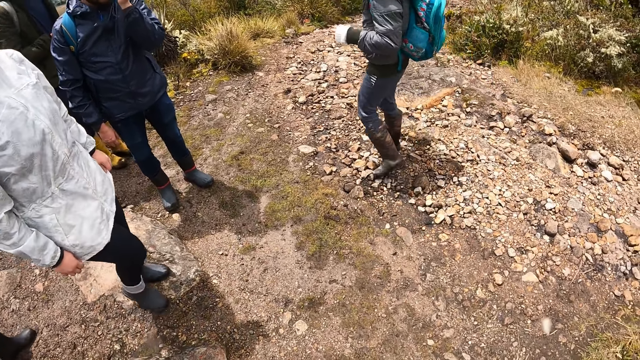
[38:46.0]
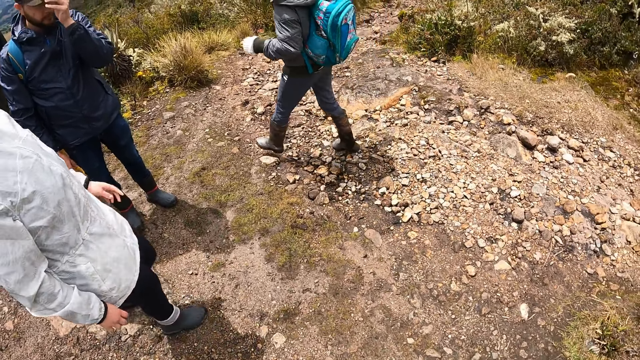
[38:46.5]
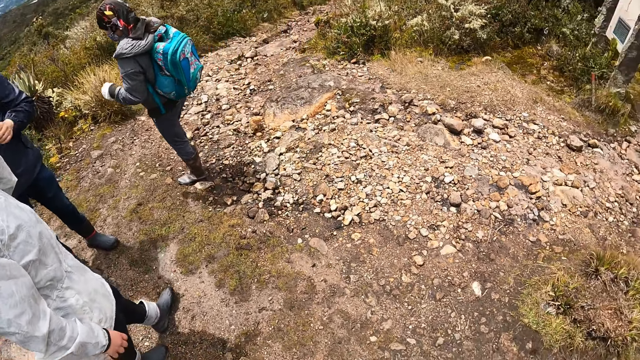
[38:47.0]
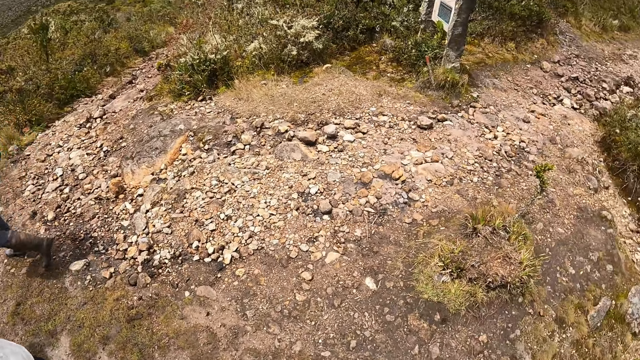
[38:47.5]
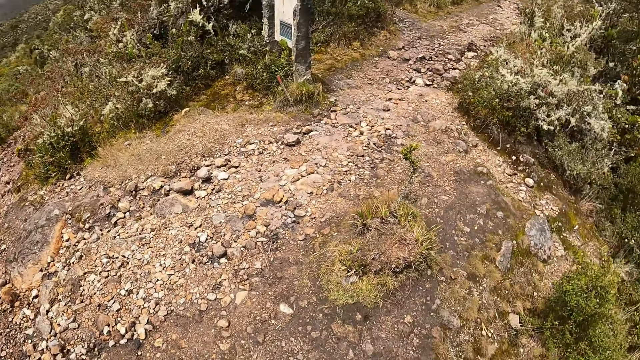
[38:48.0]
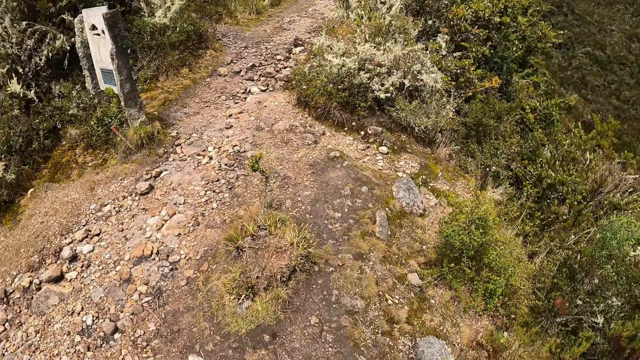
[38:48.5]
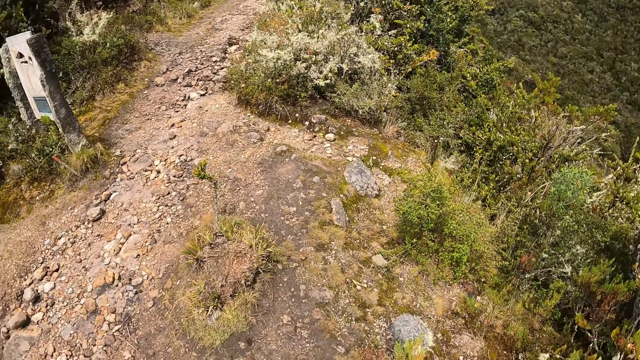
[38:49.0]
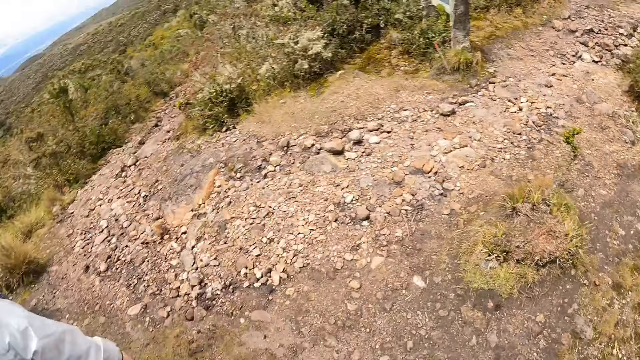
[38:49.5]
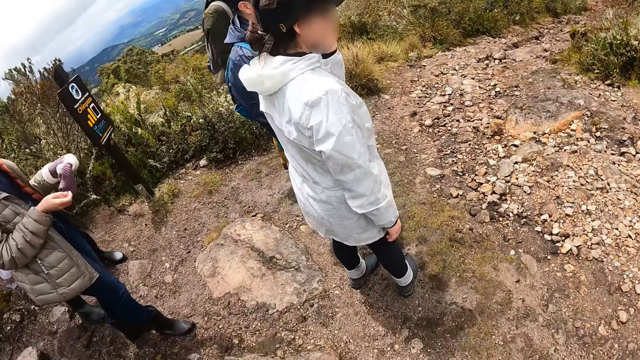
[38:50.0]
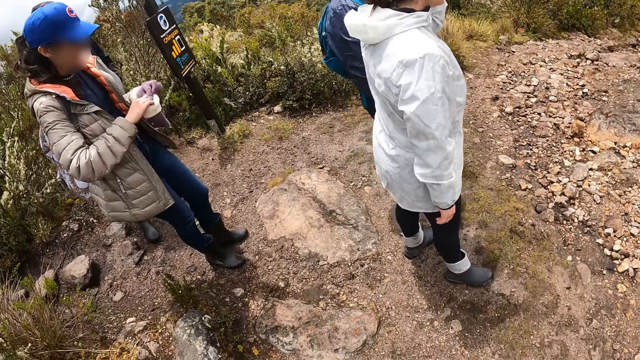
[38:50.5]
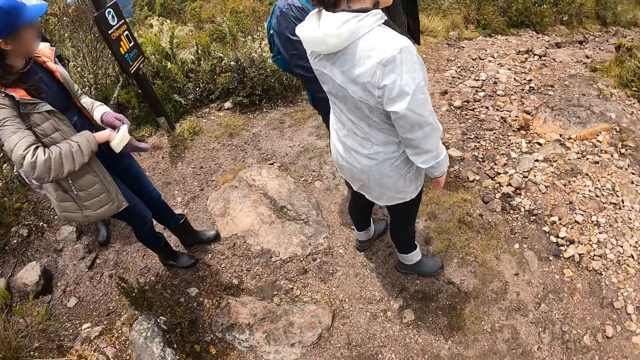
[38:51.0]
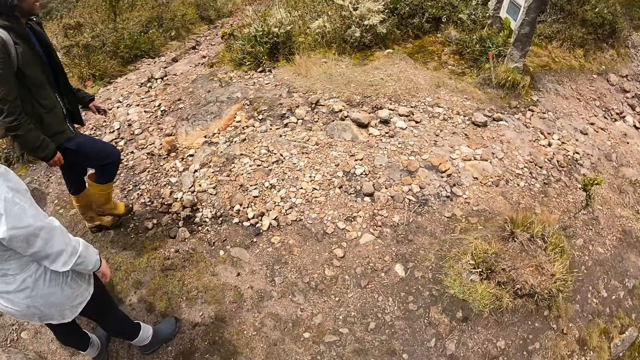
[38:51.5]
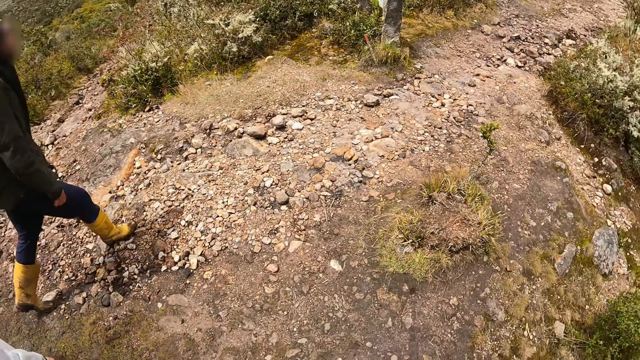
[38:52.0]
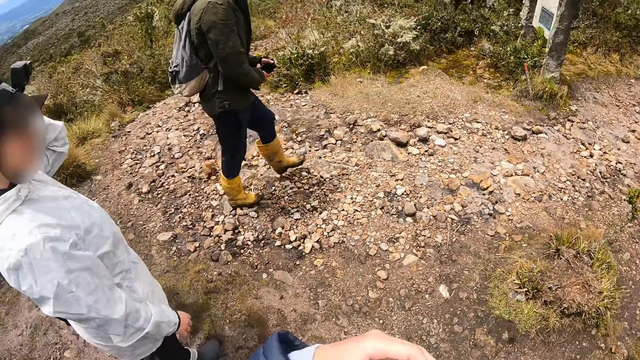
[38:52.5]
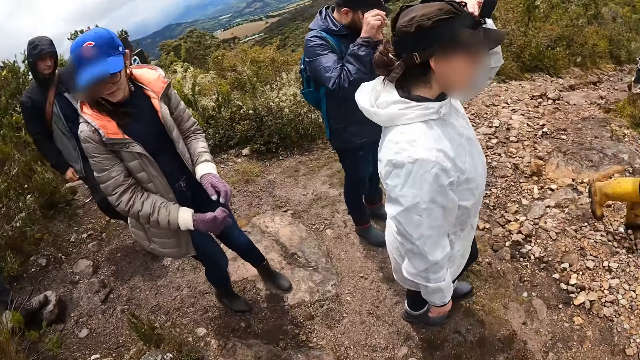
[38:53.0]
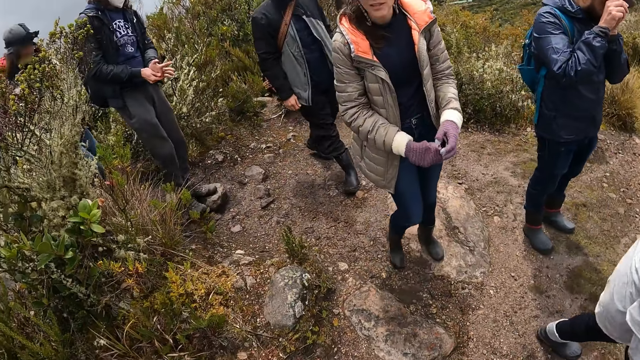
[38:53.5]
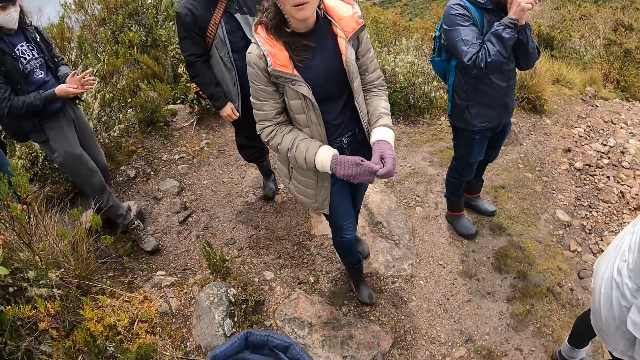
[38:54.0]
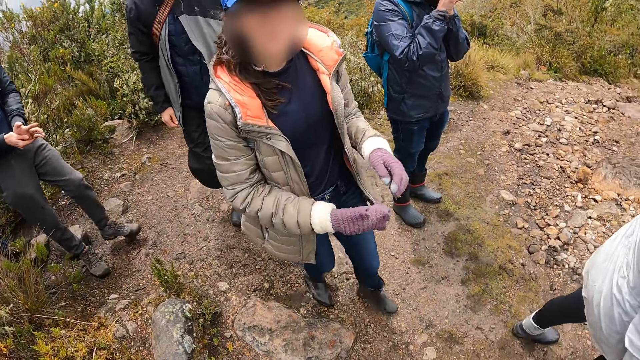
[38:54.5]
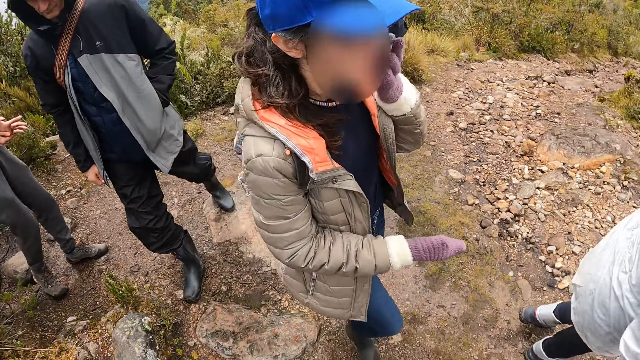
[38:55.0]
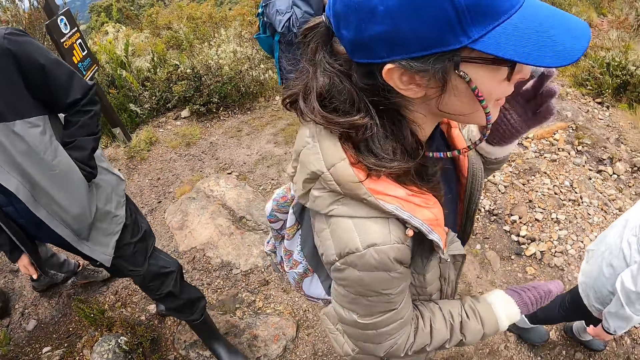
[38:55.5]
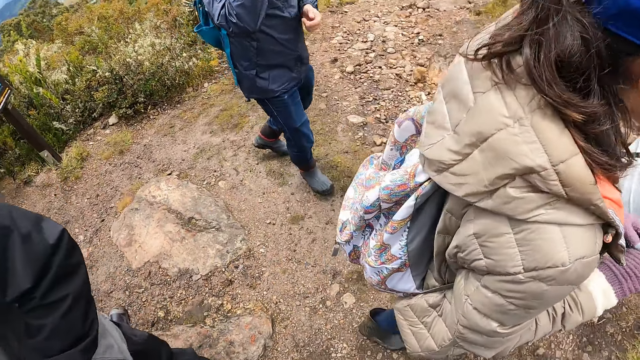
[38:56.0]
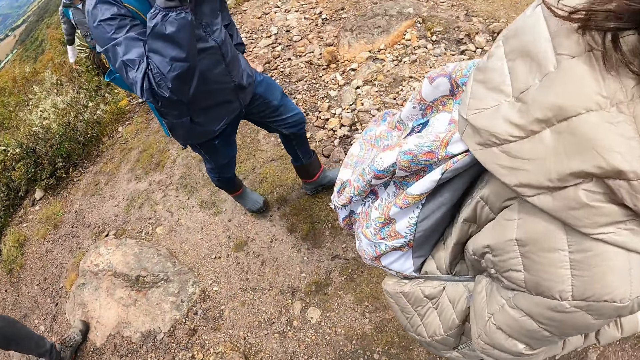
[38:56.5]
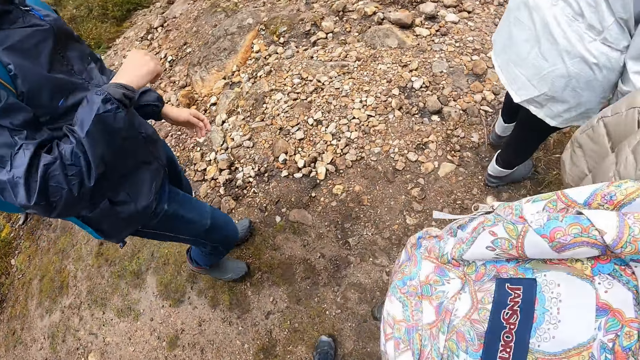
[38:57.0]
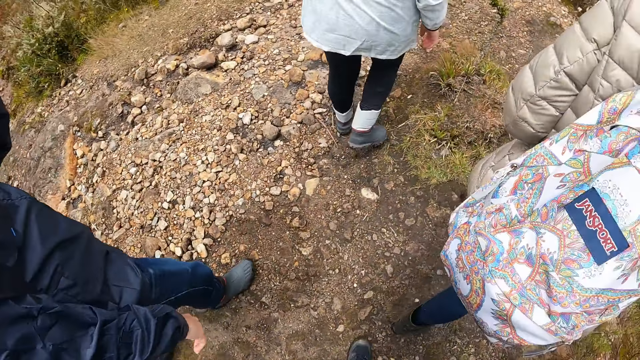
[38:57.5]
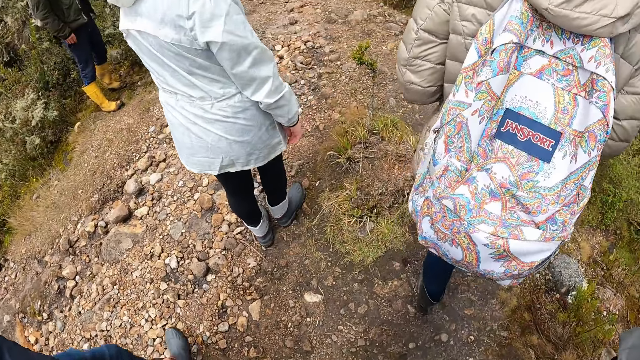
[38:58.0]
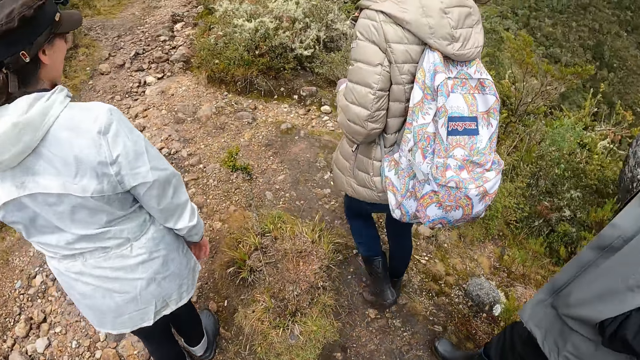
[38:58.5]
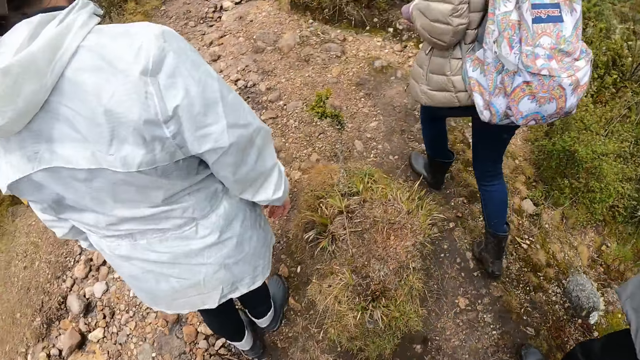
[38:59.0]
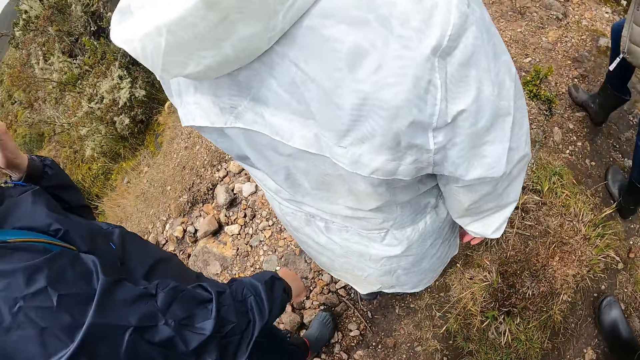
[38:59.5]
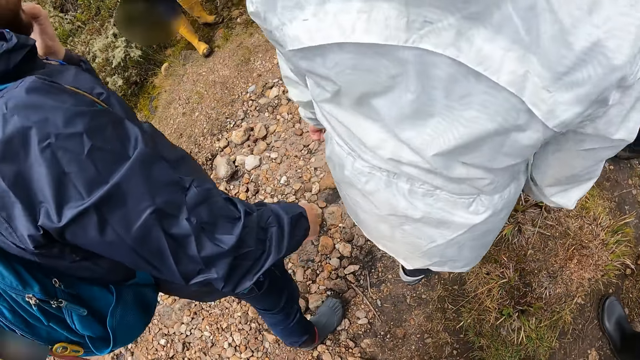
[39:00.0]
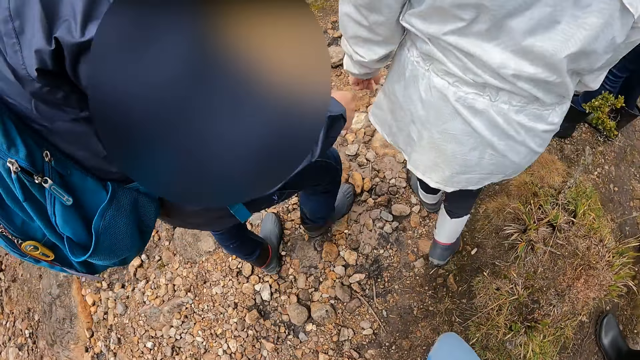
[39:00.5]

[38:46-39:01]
A woman stands in front of the camera wearer. The camera wearer looks around the forest. Another woman wears a glove on her right hand with her left hand. A man walks on the road. The man scratches his left hand with his right hand. The second woman scratches her face with her left hand. The camera wearer walks behind the second woman.

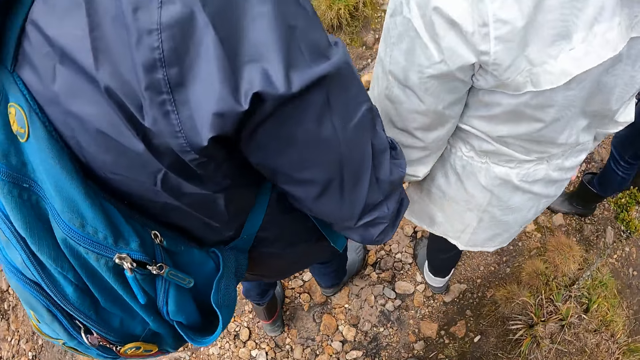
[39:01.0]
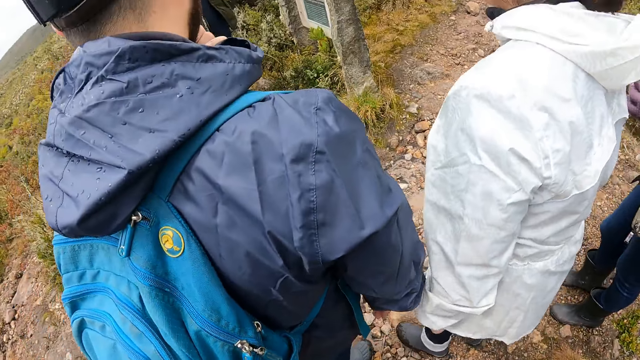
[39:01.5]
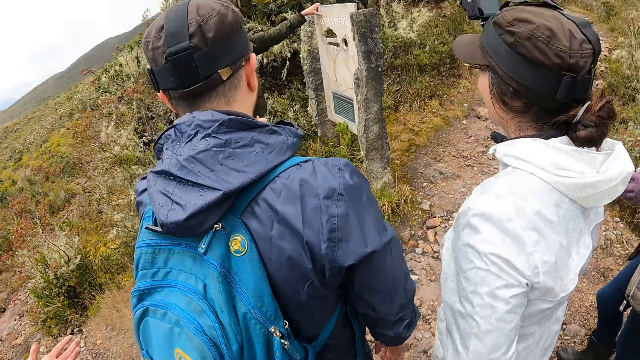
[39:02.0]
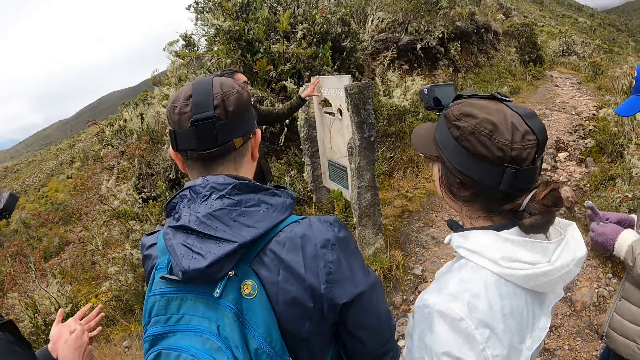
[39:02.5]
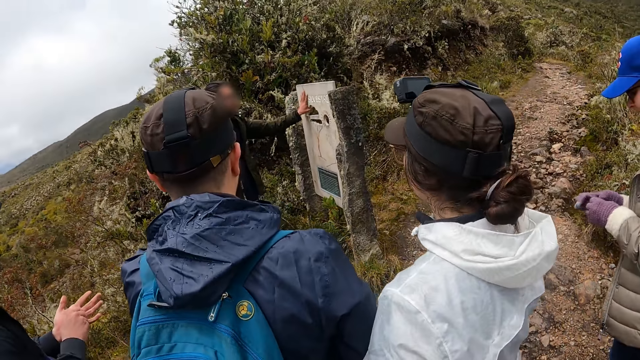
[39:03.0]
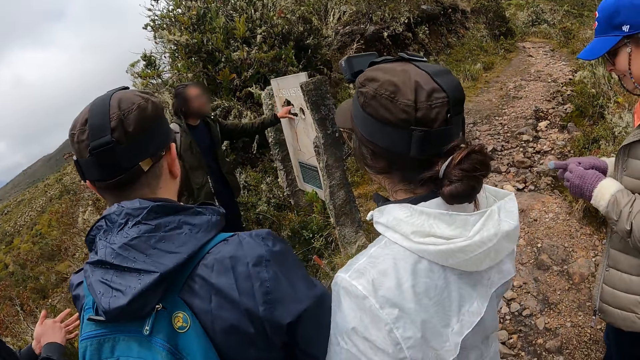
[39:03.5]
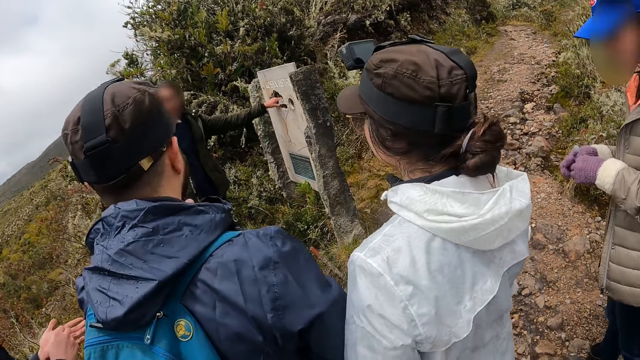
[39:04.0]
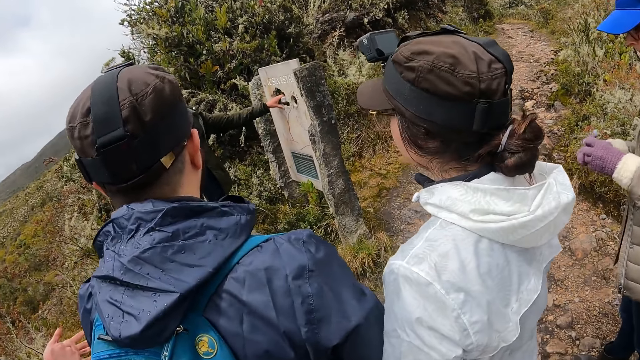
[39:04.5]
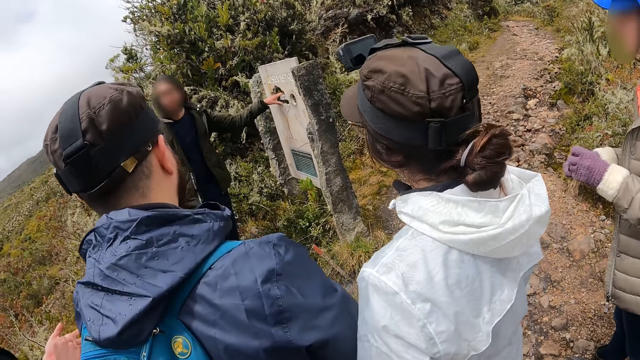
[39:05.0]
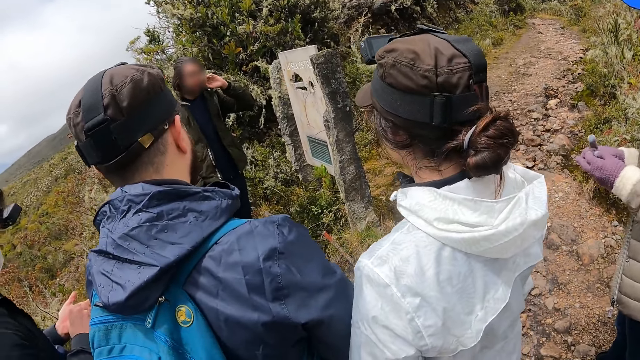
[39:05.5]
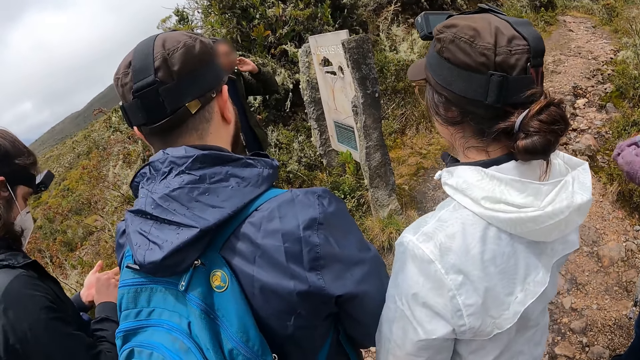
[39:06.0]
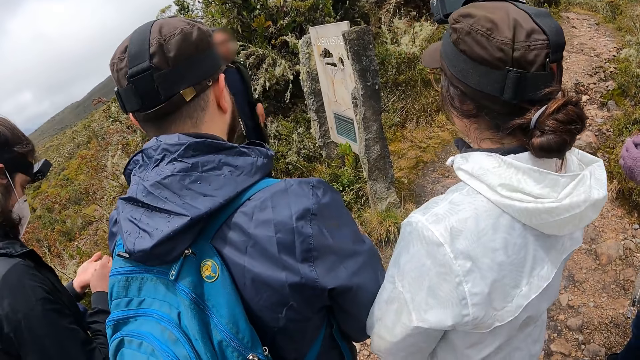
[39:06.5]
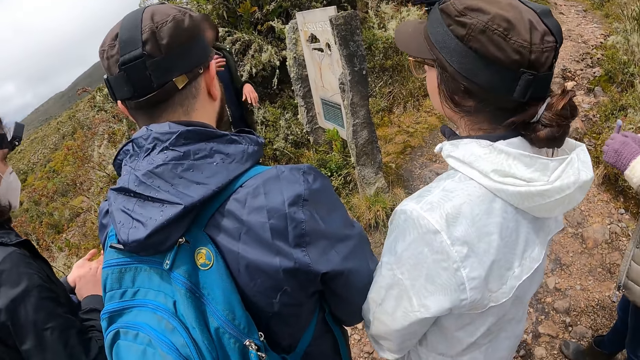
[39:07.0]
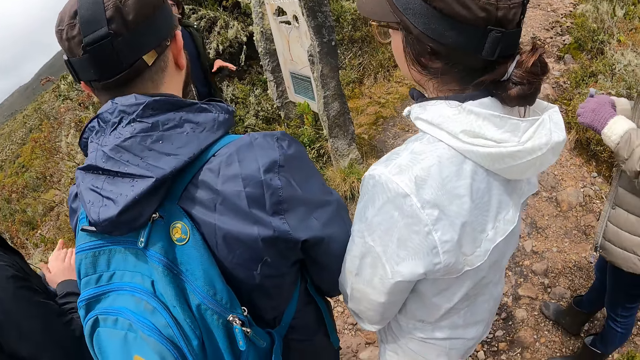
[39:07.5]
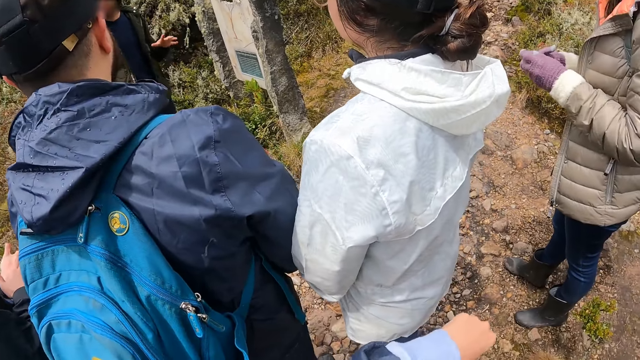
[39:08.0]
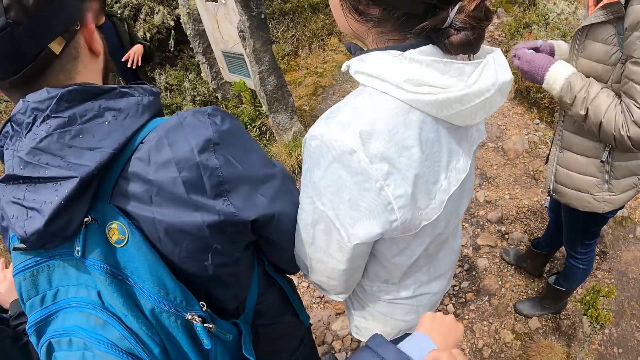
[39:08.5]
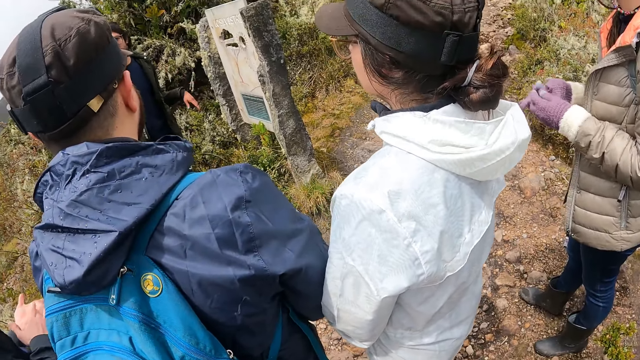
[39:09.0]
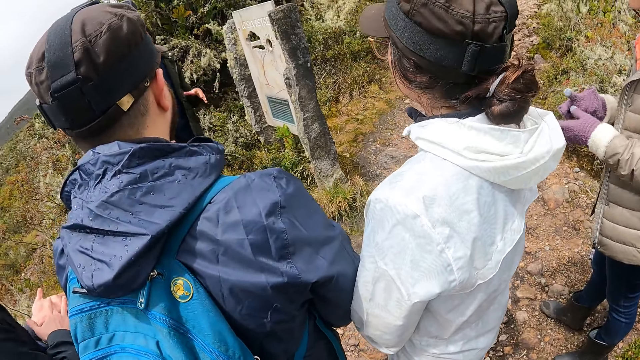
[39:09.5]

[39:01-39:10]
A man gesticulates with his left hand on a sign post. The man converses with the group of people. A woman adjusts her right hand glove with her left hand. Another man holds a wall stone. A third man rubs his hands. The first man gesticulates with his hands.
